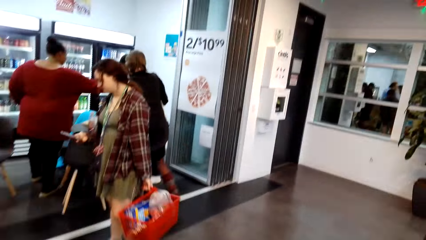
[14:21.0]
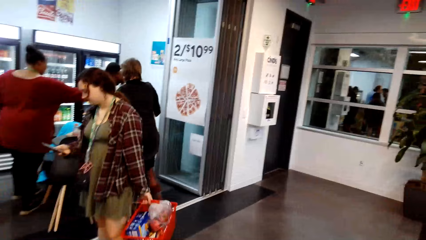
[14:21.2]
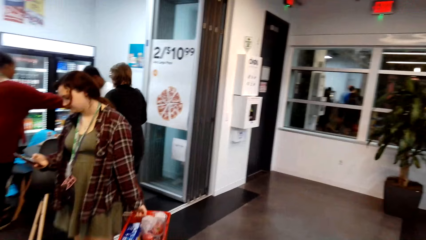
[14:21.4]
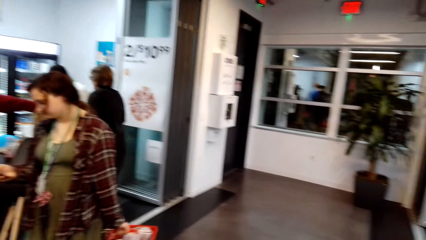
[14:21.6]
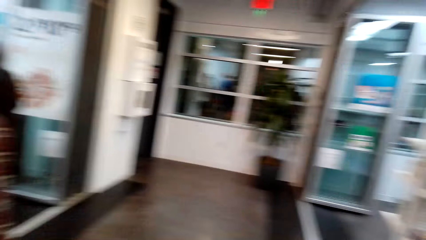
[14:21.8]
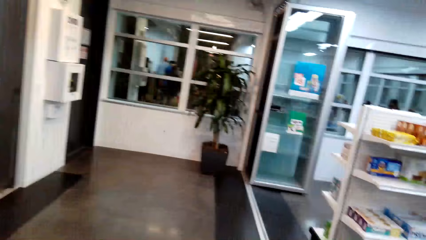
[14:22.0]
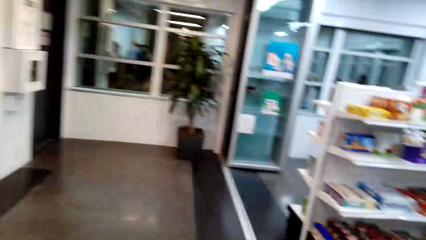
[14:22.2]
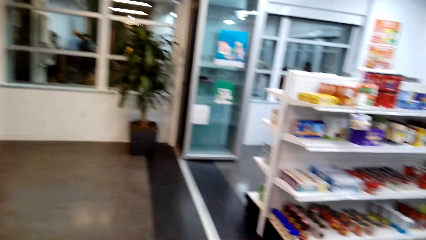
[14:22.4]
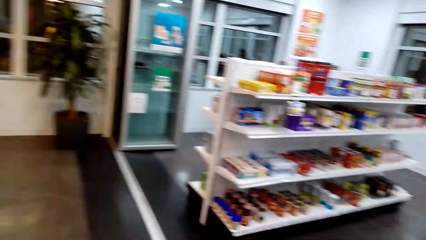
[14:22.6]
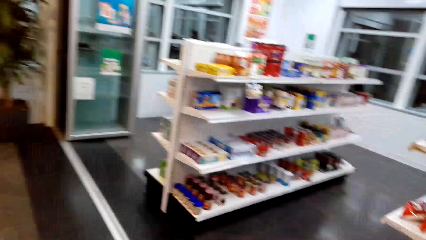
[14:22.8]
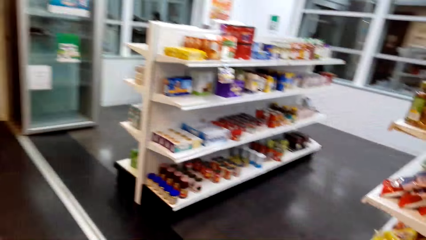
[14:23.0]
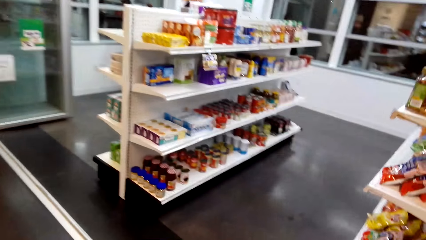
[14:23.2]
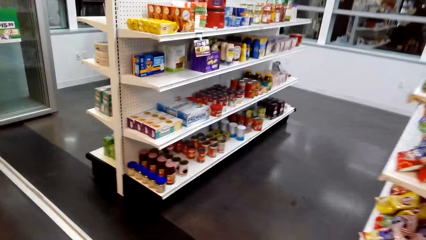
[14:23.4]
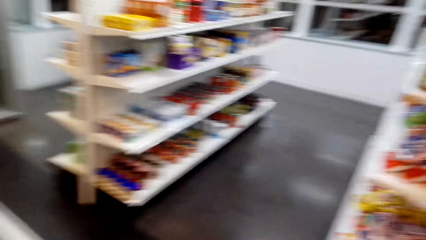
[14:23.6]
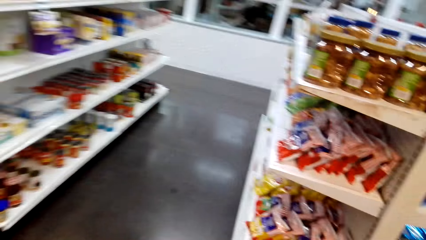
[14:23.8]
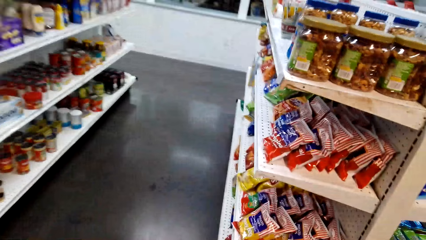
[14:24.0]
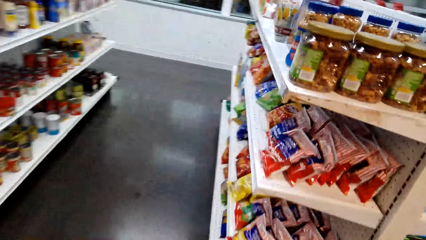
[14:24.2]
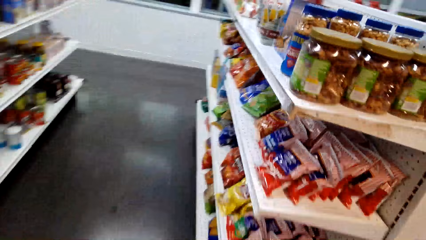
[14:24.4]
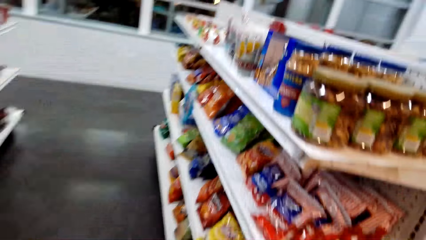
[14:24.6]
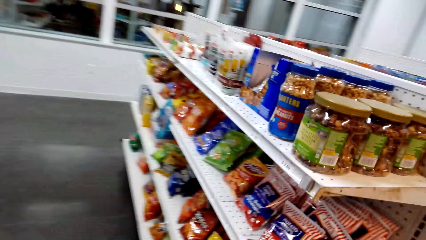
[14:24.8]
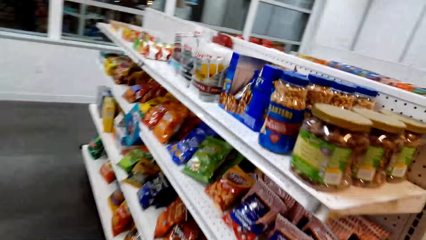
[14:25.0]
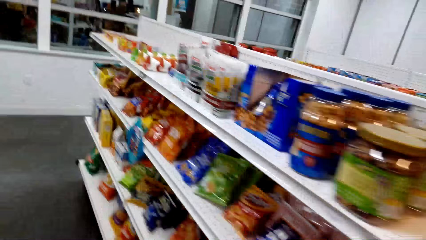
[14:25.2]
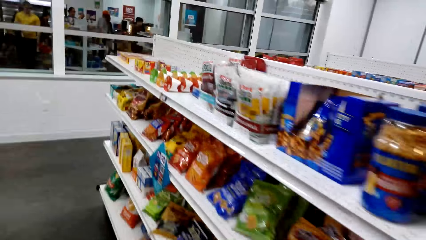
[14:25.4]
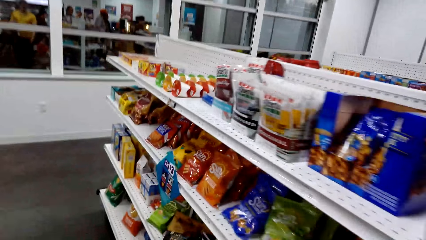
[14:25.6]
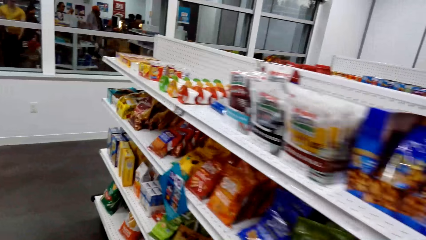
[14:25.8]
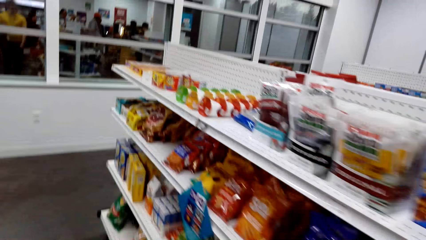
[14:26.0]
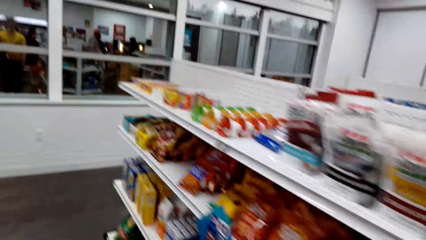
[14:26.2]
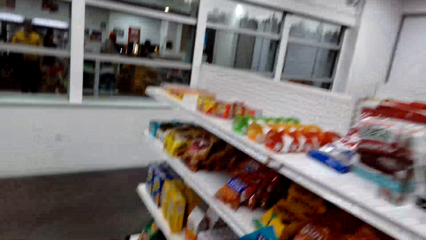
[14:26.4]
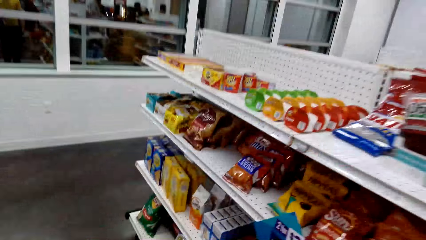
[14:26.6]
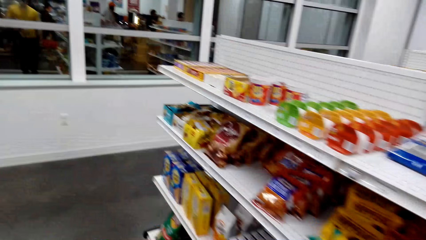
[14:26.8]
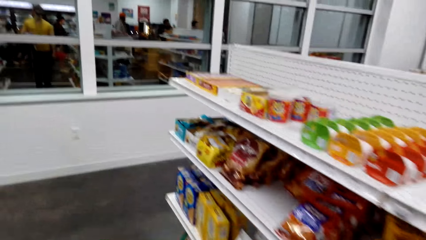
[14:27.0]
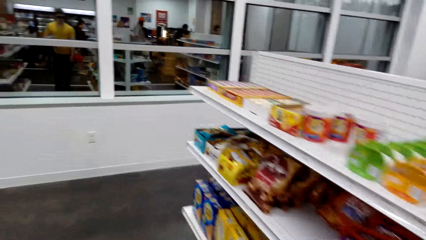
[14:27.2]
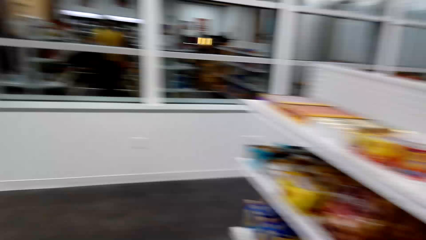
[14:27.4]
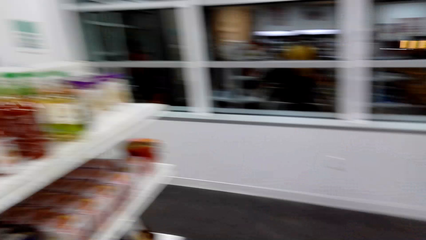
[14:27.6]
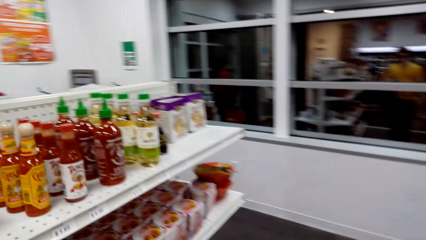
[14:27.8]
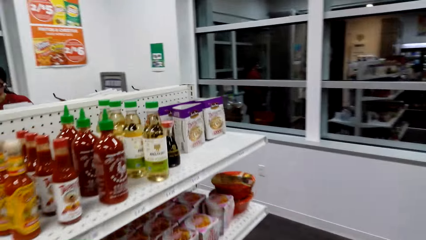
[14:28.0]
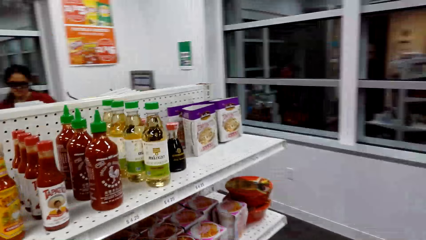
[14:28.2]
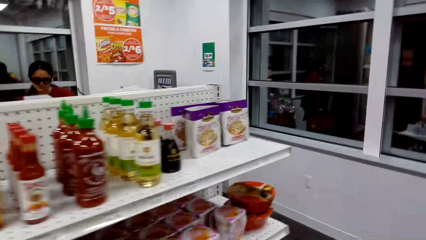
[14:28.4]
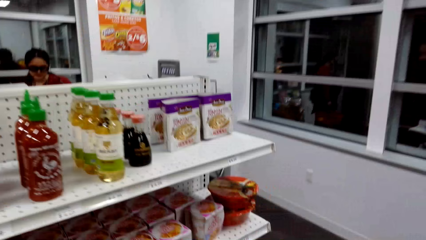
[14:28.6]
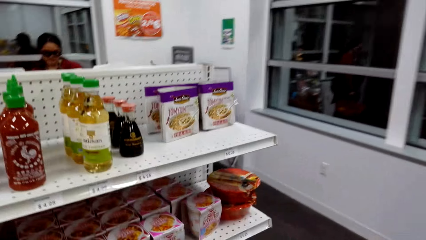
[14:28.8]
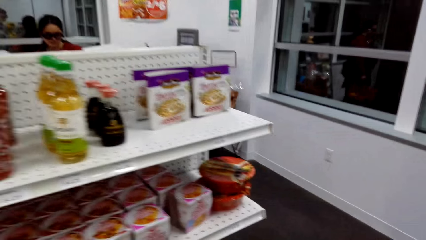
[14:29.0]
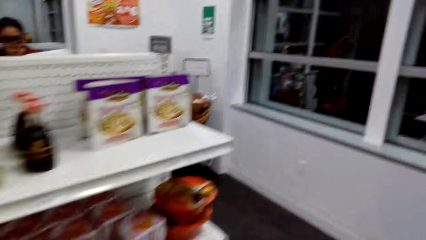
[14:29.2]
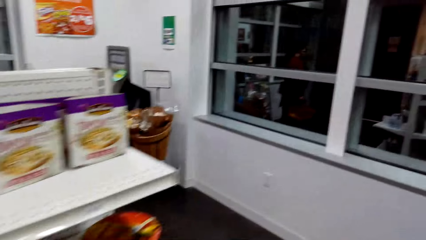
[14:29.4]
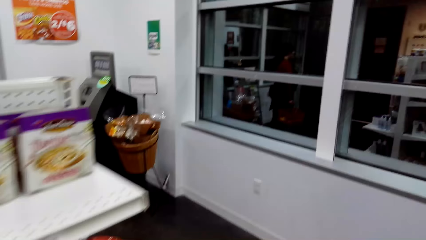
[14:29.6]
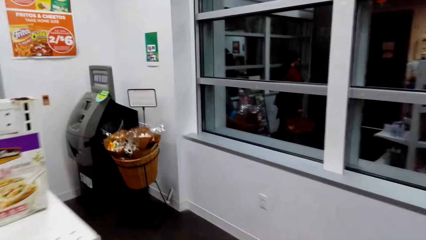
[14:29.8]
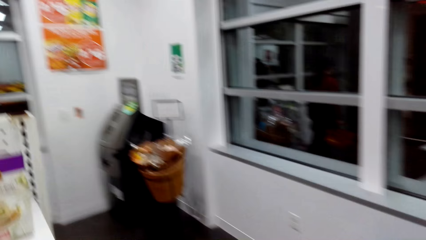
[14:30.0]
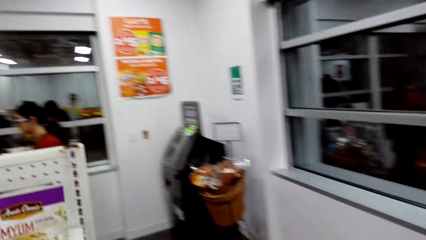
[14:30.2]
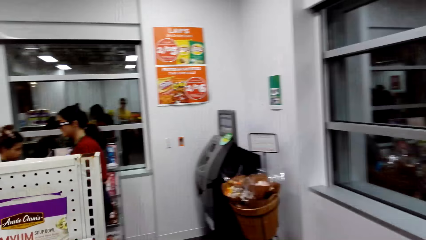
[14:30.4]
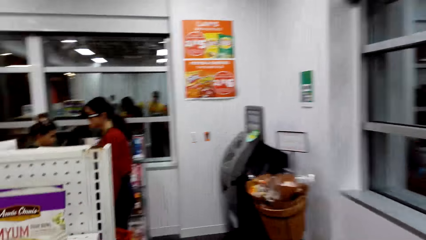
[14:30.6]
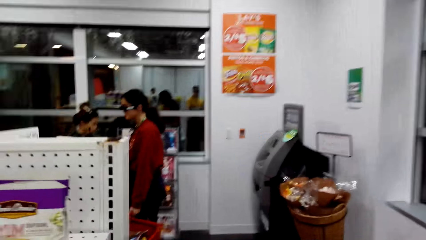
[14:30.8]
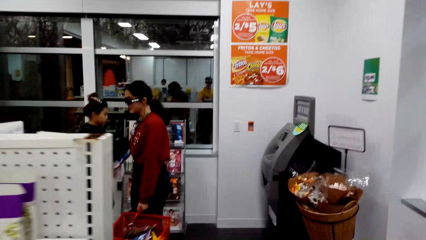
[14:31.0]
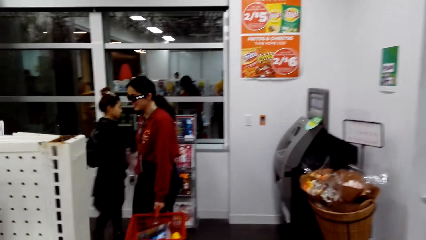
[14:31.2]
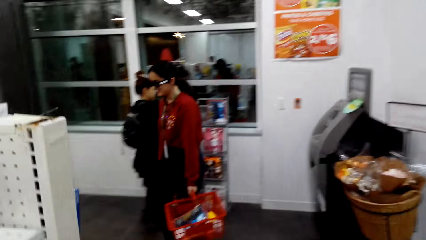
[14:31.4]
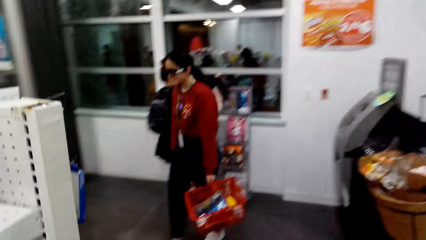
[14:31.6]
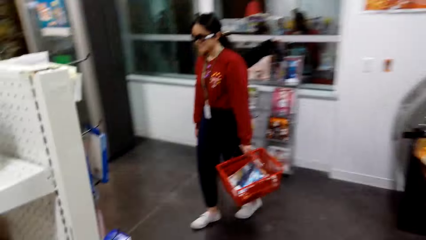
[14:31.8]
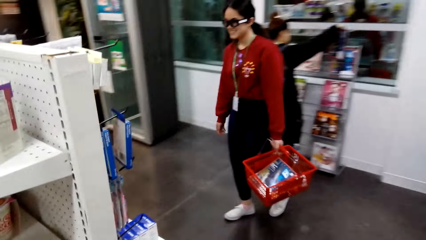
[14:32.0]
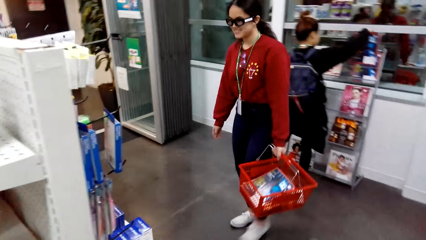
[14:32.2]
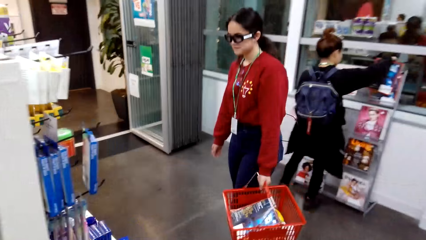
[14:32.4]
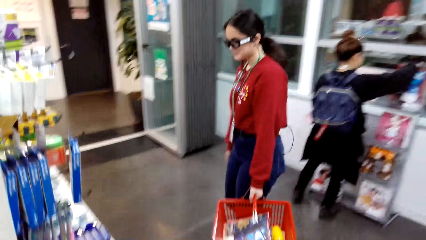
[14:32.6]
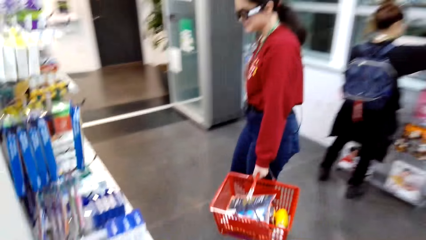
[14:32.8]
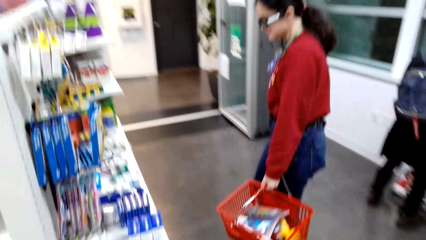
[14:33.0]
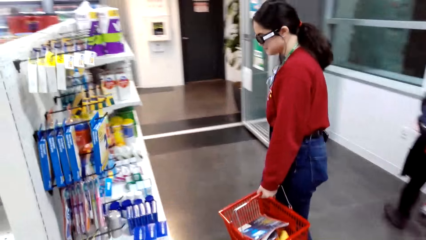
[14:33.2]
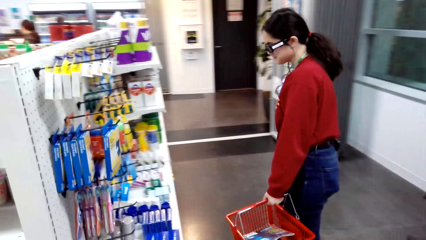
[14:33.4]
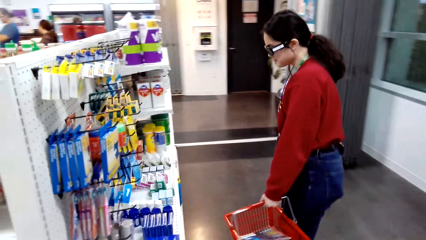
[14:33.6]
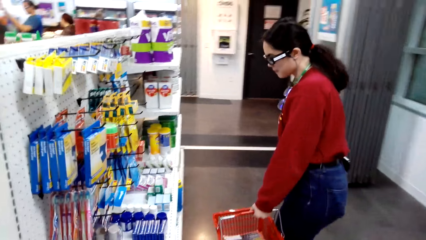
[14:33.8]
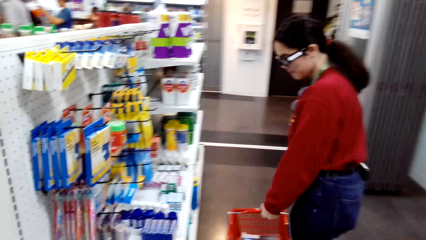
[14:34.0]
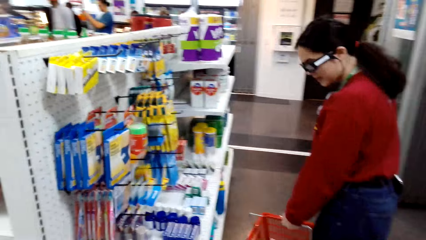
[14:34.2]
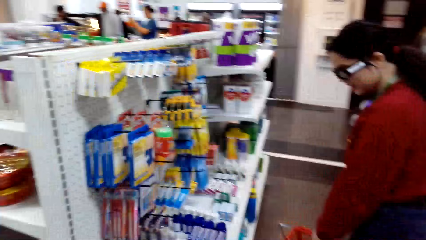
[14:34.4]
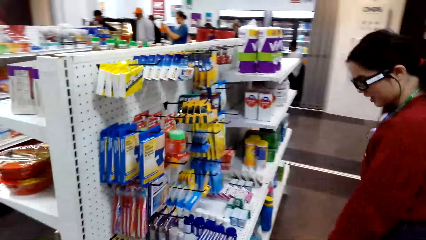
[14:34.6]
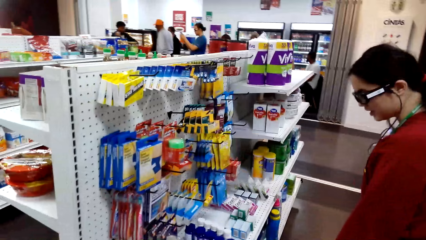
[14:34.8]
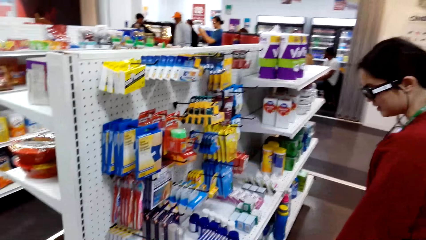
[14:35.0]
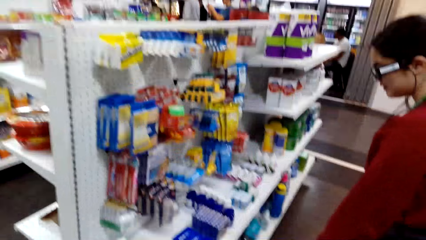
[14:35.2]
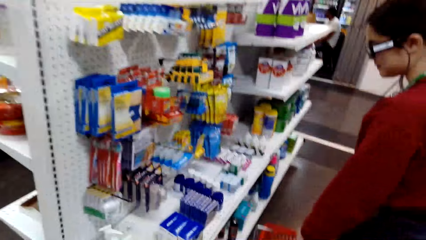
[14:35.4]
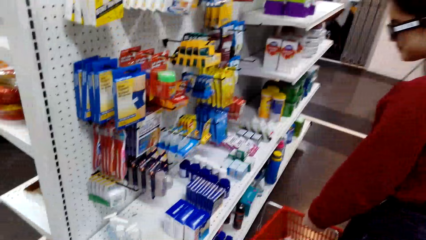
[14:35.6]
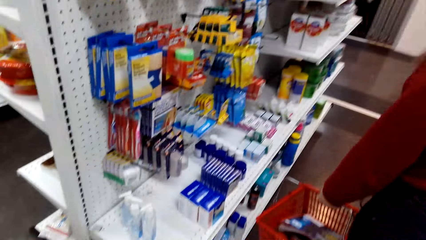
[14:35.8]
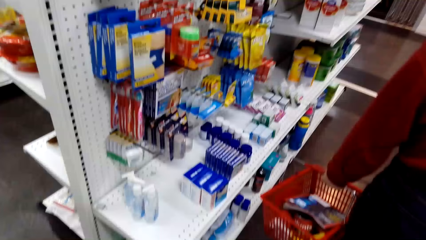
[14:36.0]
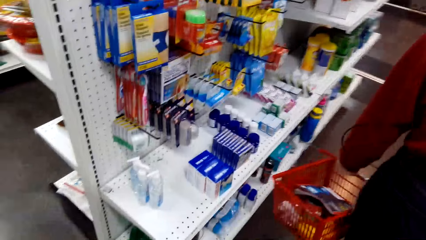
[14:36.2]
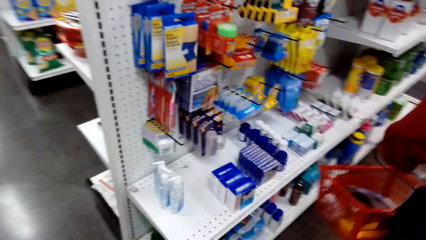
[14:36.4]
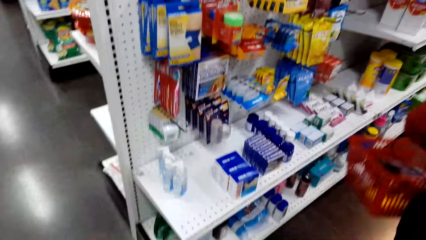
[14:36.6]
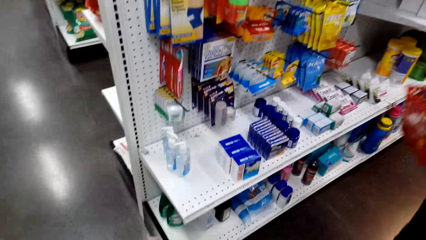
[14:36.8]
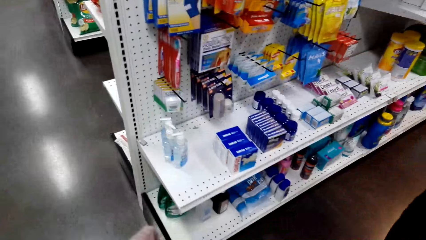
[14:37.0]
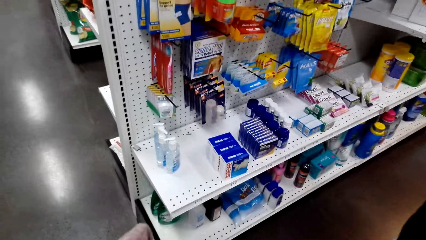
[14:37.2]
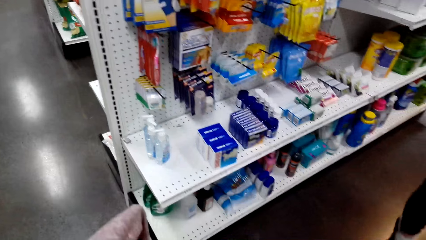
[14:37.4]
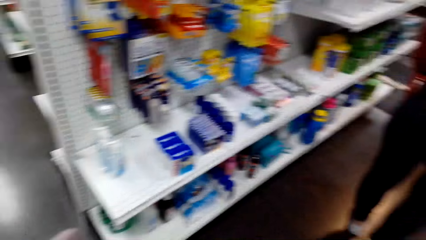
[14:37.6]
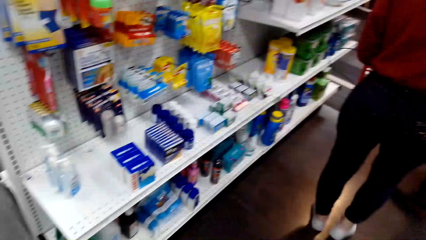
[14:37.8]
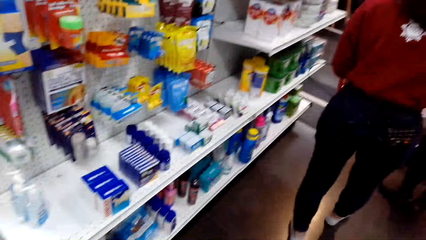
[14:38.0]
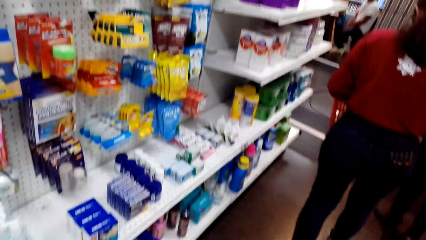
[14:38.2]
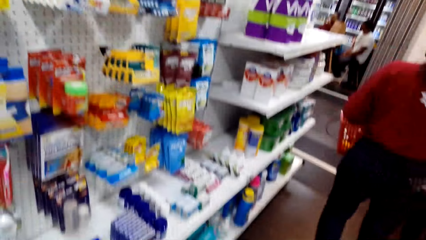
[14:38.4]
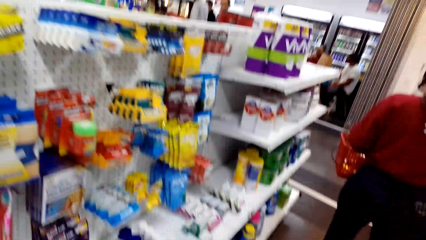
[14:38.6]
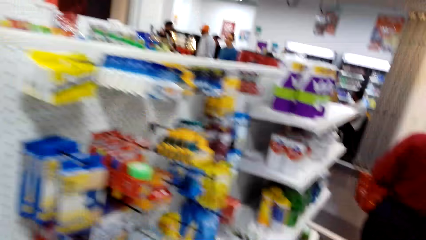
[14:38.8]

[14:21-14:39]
The camera wearer looks around the supermarket. They walk forward. They look around a shelf. They turn to the left. They look around the shelf. They walk forward. They look around the hangers.
